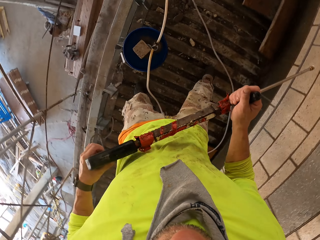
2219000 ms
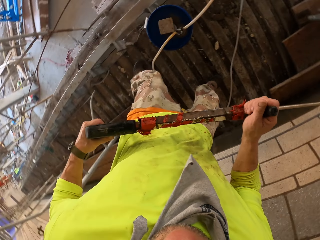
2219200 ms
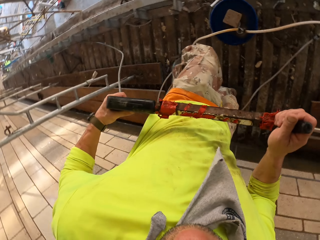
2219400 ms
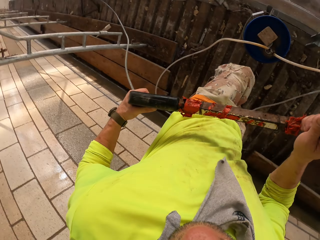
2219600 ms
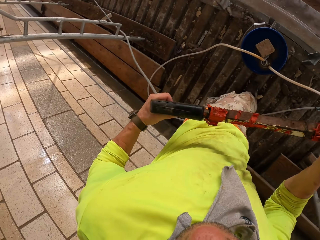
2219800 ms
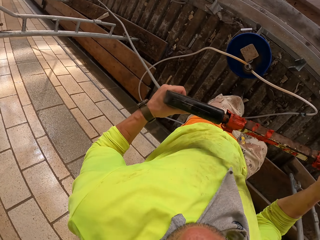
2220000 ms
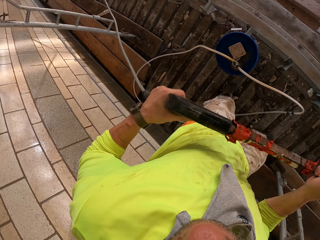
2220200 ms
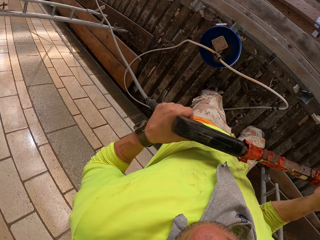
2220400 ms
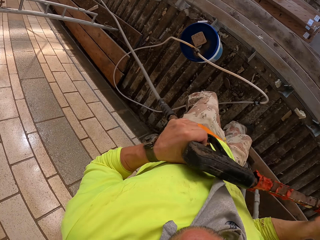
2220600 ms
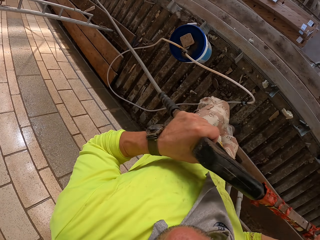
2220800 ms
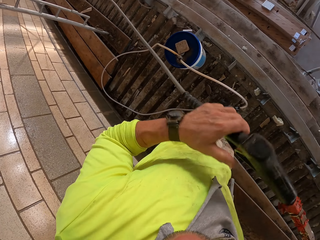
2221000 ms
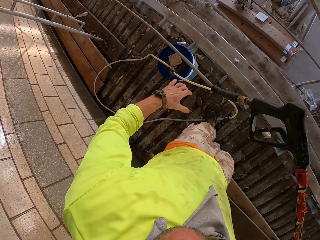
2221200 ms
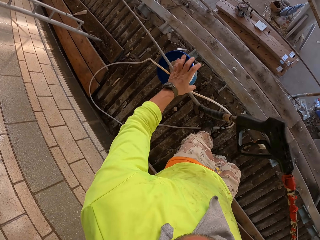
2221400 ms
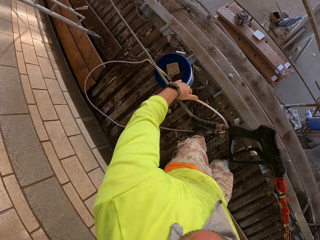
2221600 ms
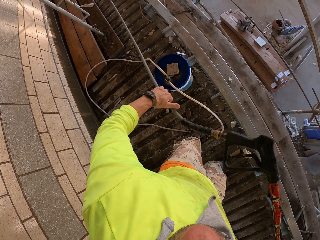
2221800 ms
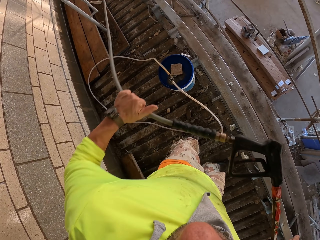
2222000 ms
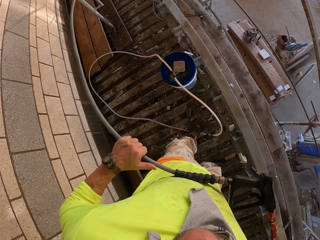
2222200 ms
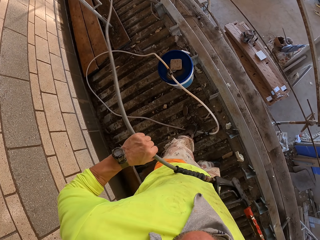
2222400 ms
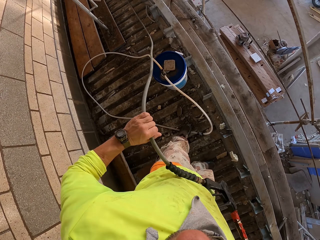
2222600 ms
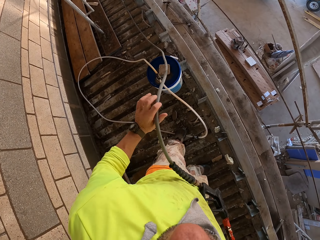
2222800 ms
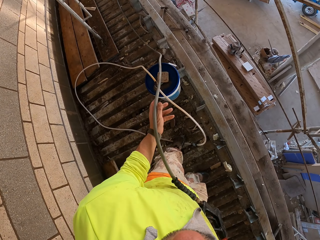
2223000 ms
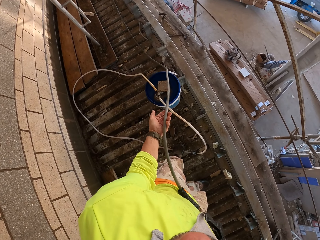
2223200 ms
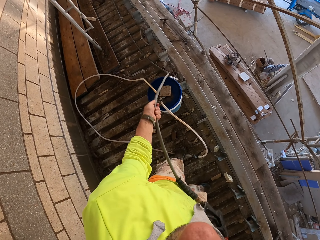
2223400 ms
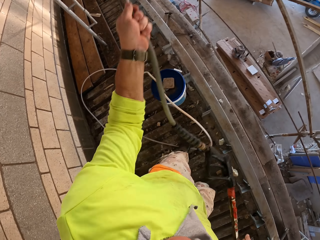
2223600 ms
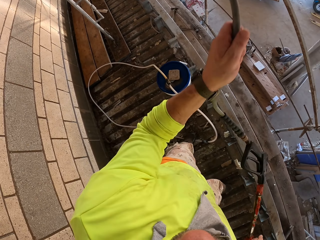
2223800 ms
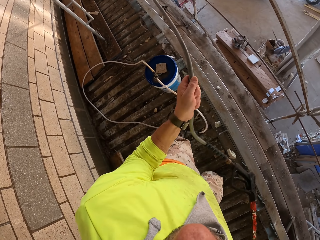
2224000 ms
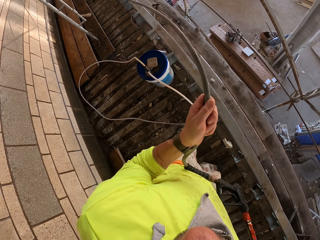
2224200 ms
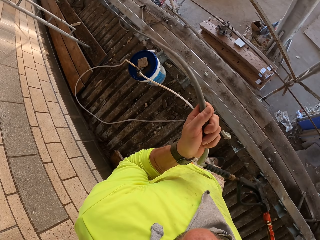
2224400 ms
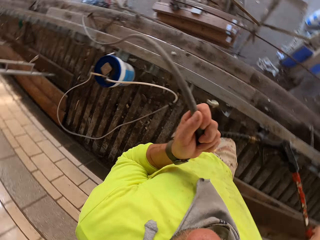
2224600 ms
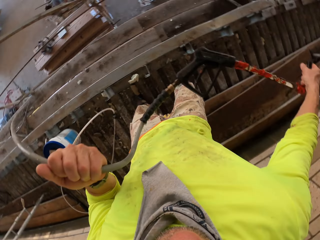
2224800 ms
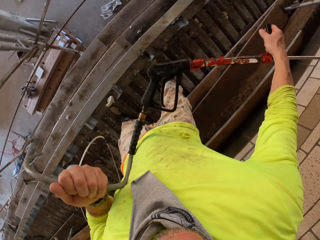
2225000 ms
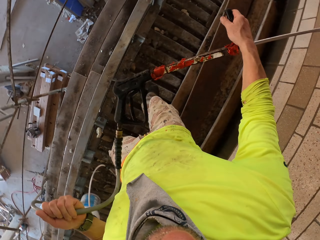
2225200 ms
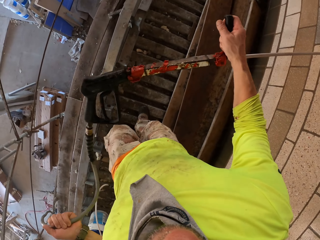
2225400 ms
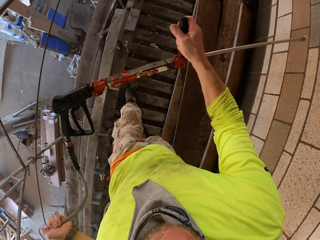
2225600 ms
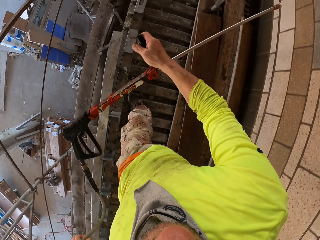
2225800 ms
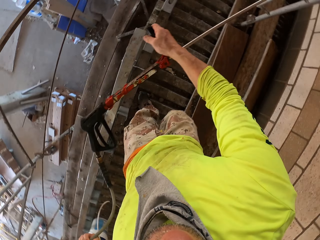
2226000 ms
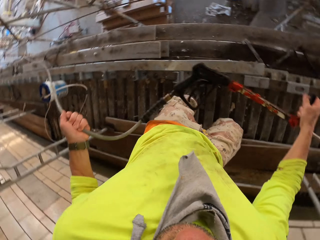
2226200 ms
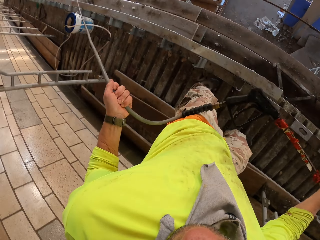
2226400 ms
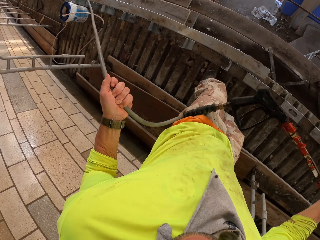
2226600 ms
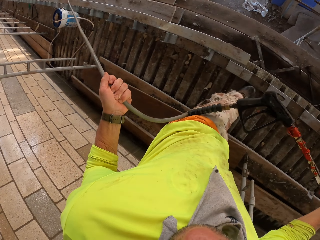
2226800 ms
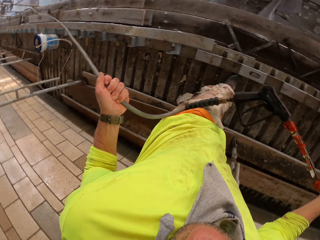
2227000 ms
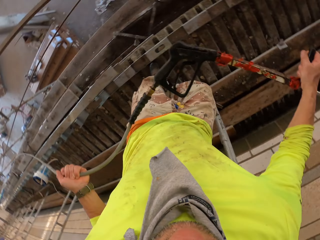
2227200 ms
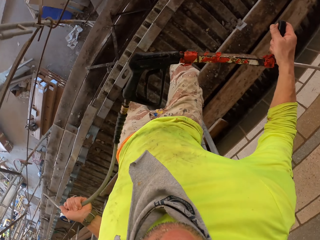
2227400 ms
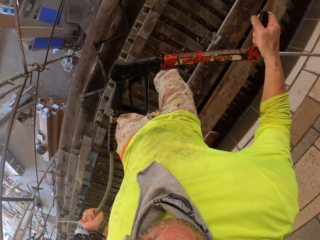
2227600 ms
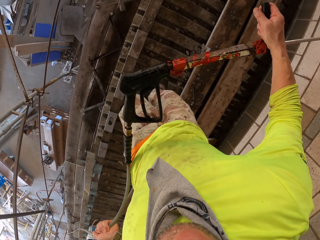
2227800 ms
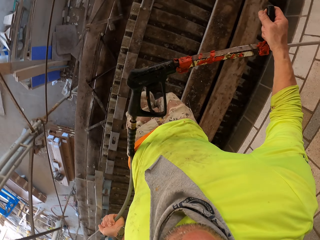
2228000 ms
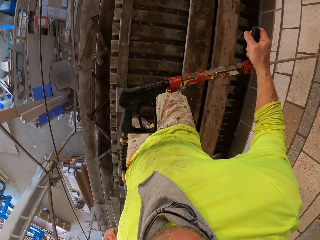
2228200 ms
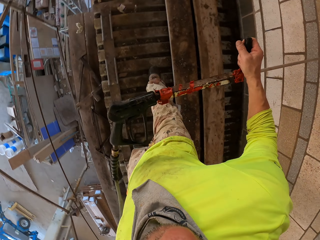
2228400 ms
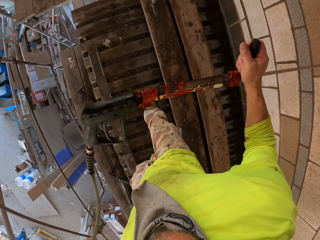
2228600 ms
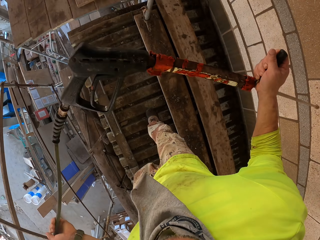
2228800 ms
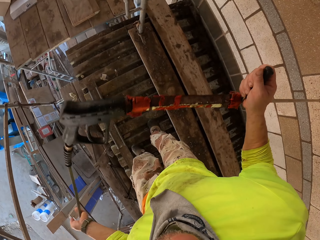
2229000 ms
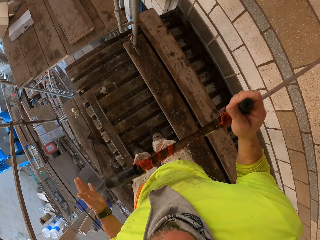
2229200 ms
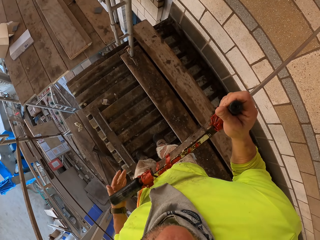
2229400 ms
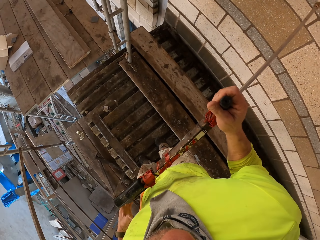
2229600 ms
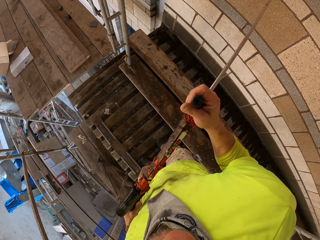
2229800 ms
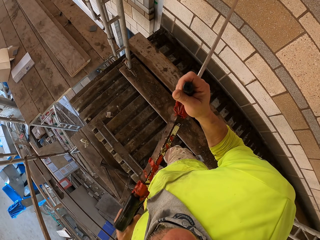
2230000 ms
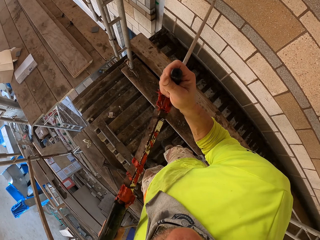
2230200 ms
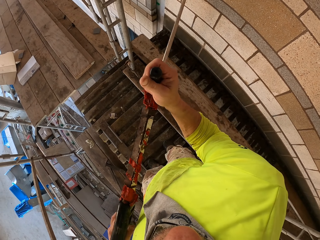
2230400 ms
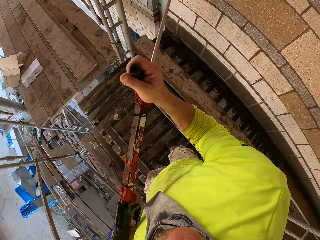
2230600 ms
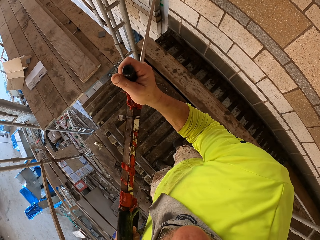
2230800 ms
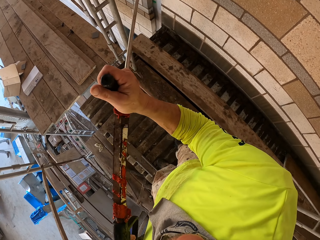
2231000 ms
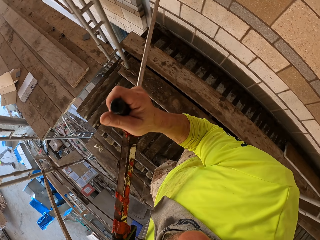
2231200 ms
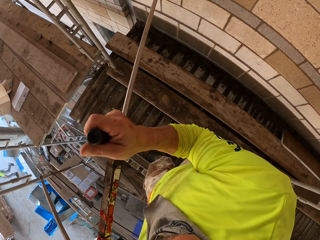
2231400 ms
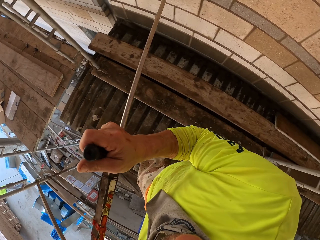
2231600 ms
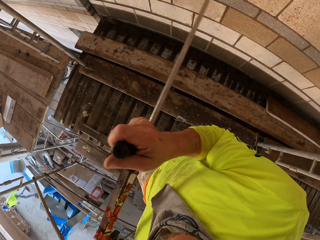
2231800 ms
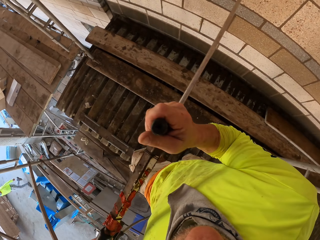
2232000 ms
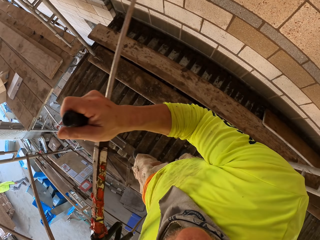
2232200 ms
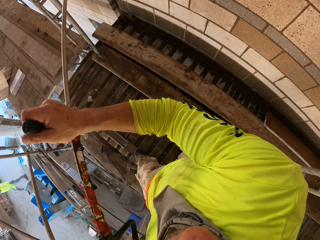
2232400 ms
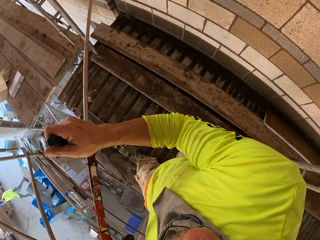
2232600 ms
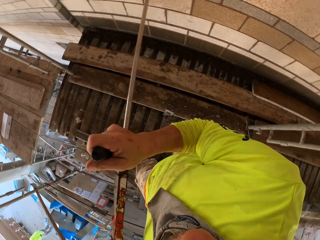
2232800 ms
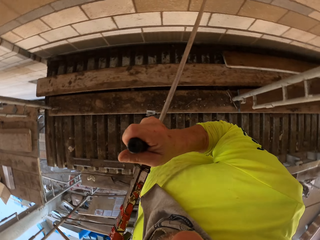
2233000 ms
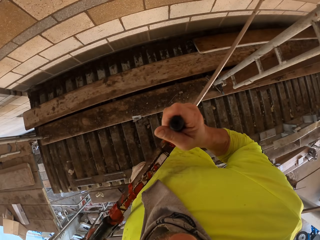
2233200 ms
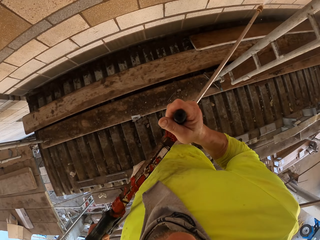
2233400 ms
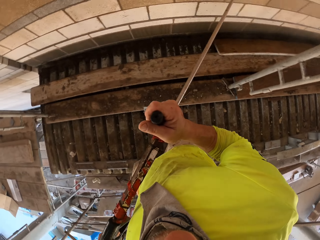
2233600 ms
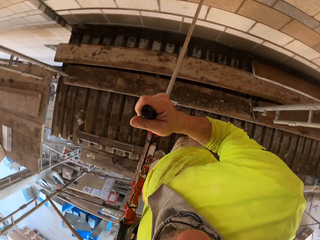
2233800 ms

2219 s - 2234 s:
The camera wearer walks around. They pull the cable. They walk around. They rinse the wall.

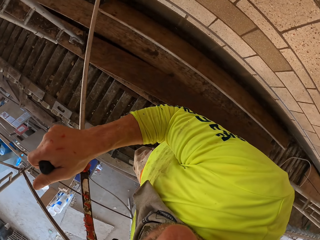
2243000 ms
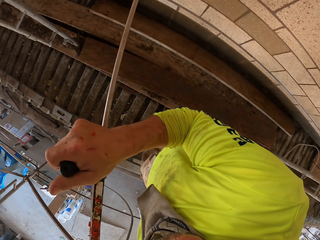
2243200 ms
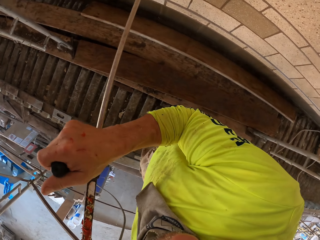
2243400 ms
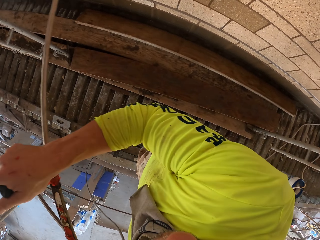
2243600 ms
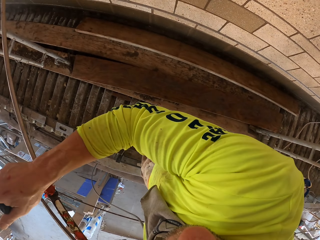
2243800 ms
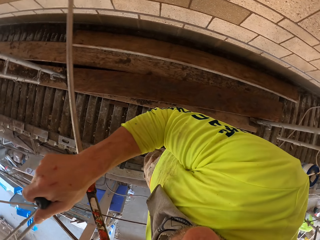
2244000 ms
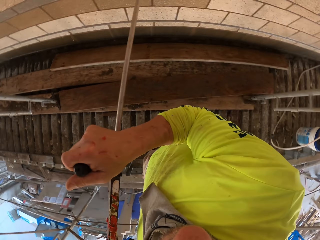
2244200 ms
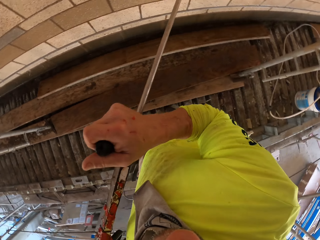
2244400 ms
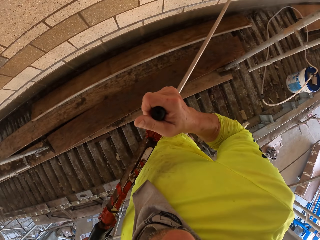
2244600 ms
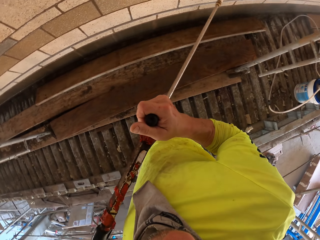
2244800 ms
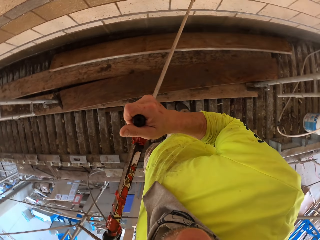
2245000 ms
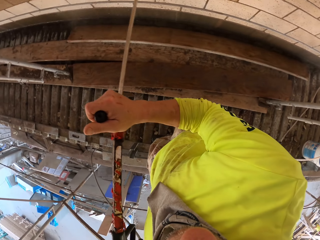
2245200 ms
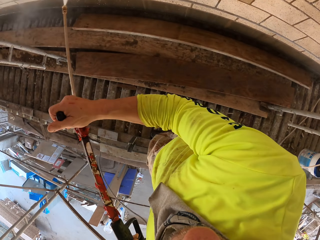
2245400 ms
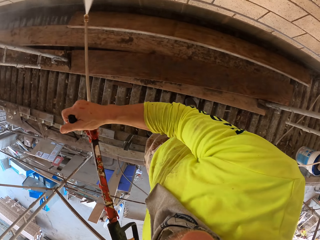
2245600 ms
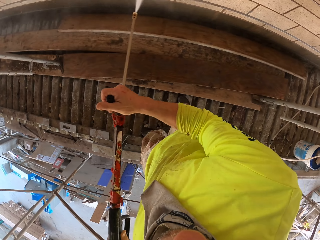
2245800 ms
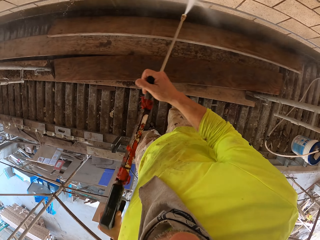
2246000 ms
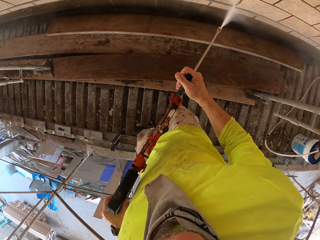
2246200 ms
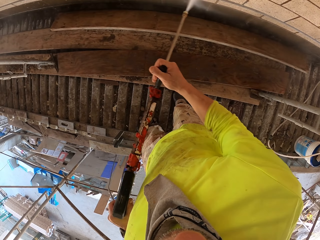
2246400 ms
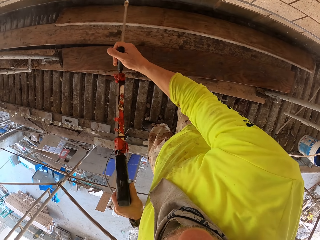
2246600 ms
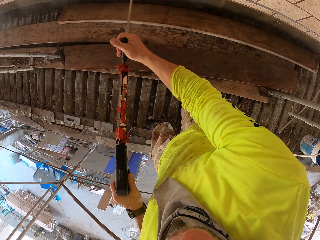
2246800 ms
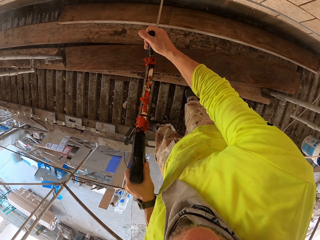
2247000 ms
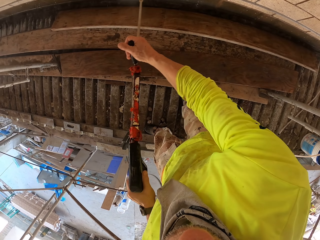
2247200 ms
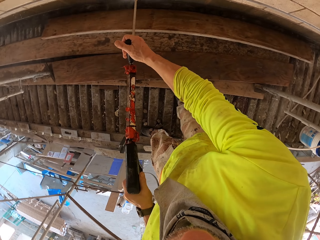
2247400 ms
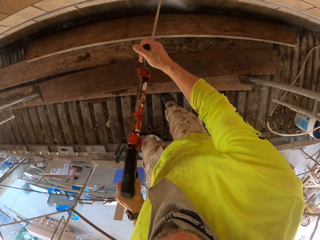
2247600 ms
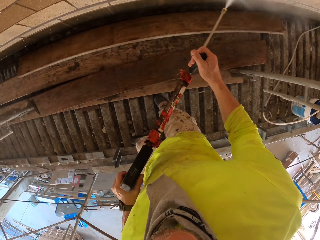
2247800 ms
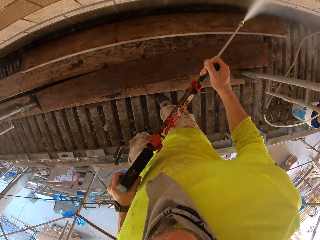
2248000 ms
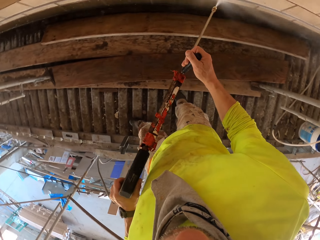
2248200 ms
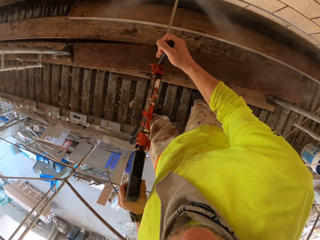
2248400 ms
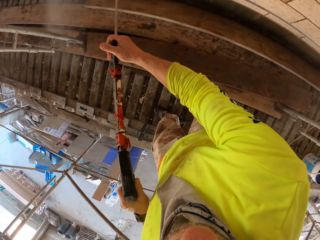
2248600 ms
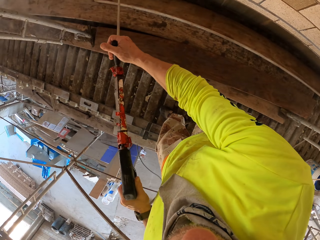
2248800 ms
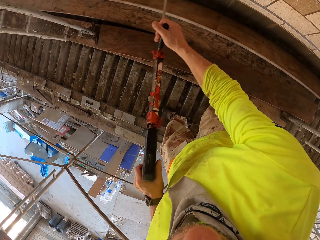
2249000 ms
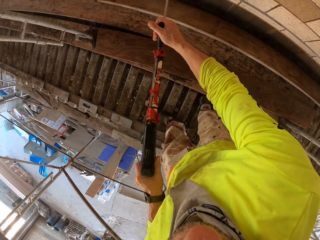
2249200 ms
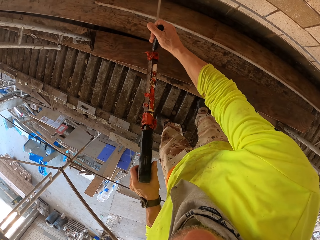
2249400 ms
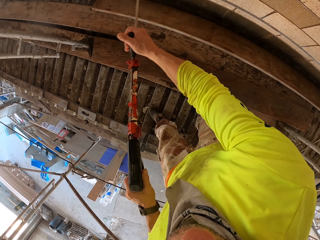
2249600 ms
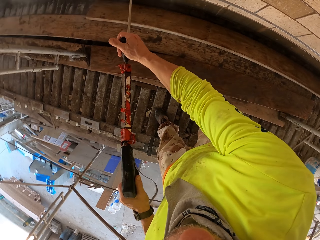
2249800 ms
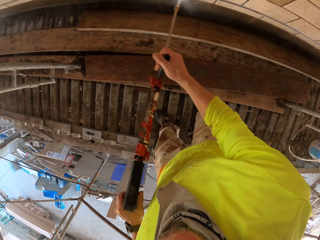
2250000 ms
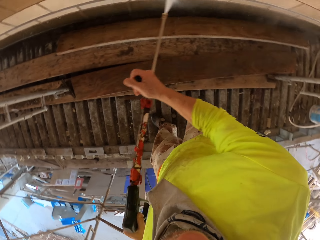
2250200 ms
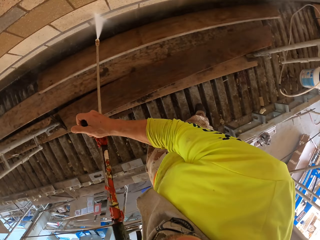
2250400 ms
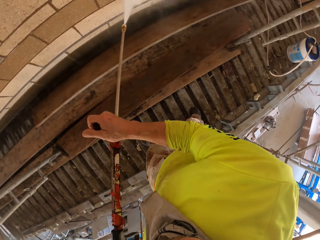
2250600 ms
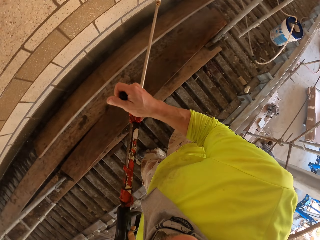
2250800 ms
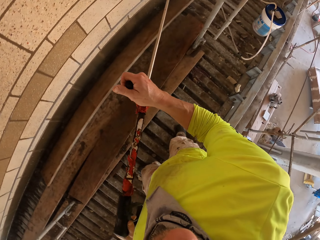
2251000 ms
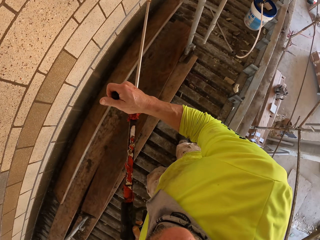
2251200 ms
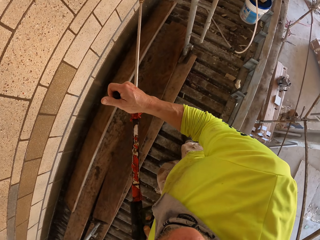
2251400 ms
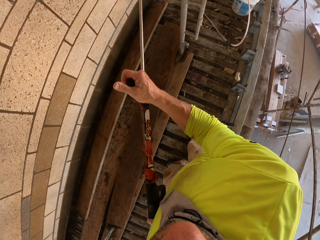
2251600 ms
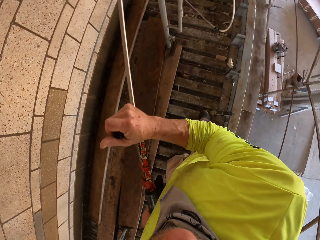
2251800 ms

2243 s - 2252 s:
The camera wearer walks around. They rinse the wall.
